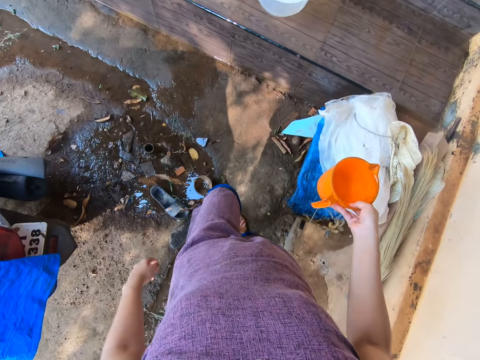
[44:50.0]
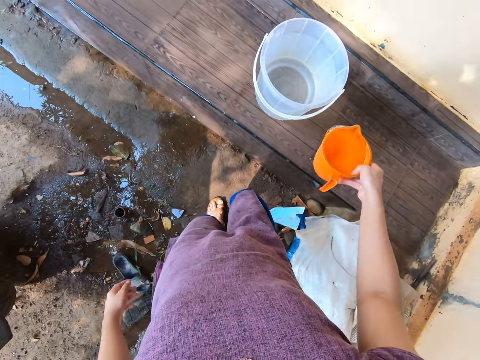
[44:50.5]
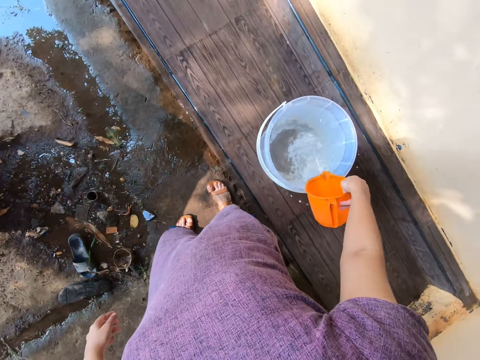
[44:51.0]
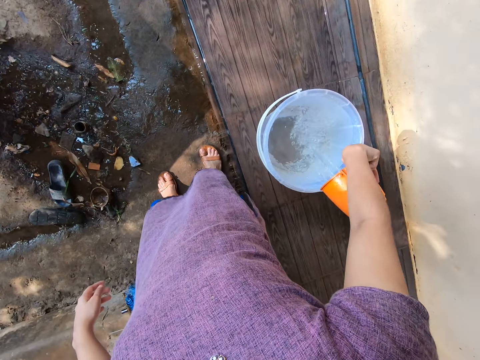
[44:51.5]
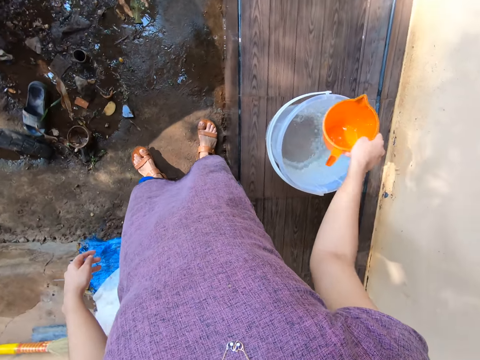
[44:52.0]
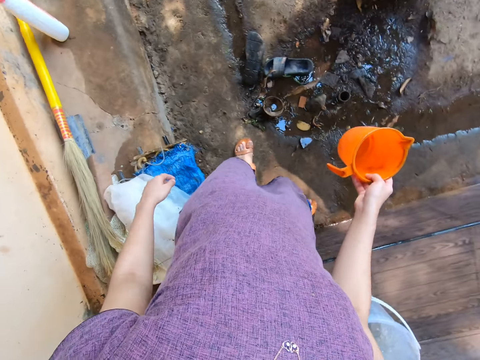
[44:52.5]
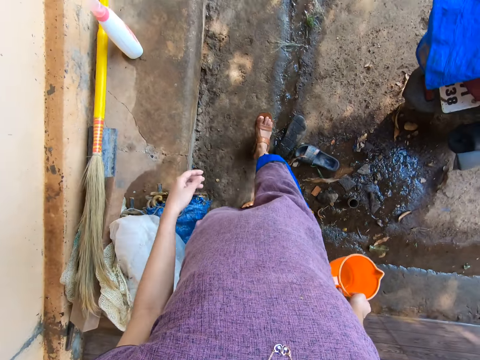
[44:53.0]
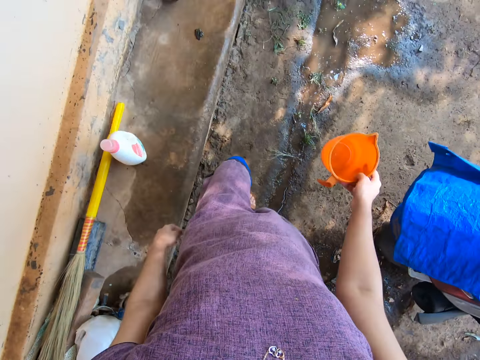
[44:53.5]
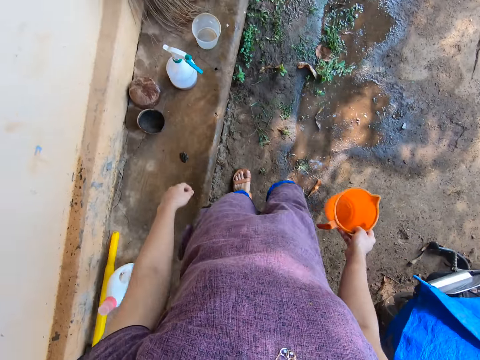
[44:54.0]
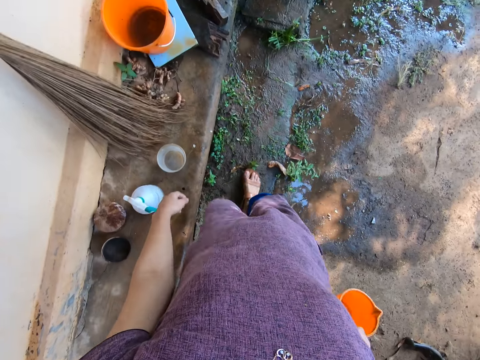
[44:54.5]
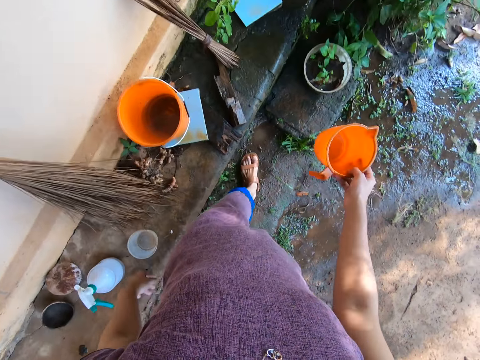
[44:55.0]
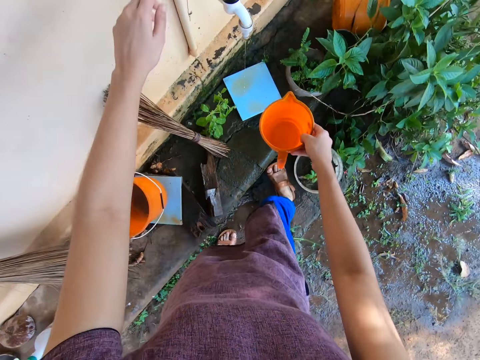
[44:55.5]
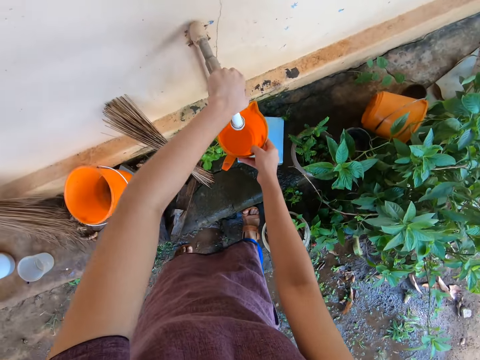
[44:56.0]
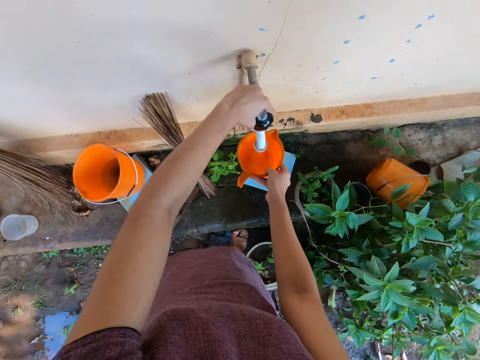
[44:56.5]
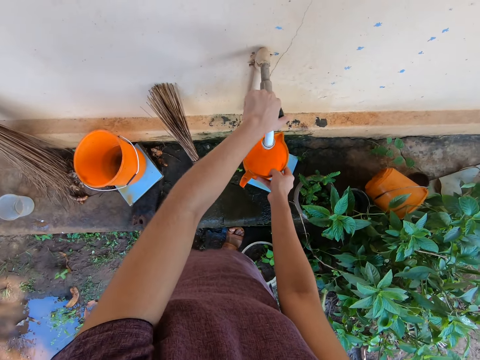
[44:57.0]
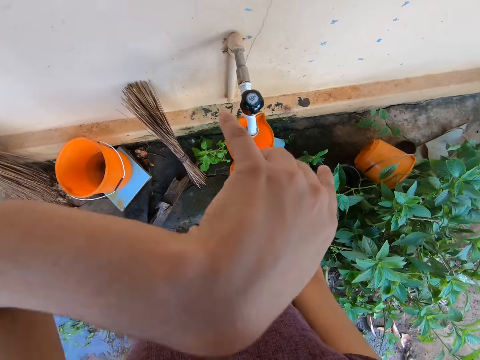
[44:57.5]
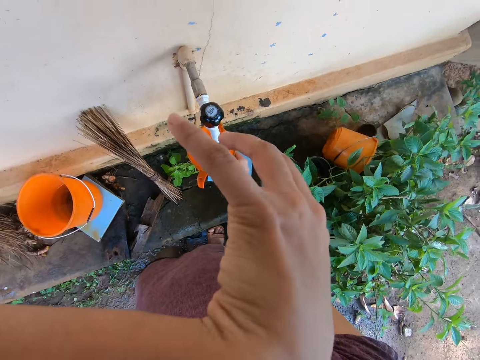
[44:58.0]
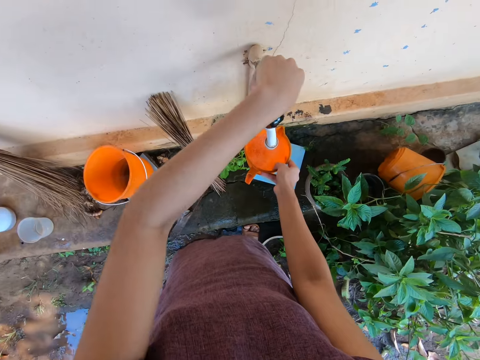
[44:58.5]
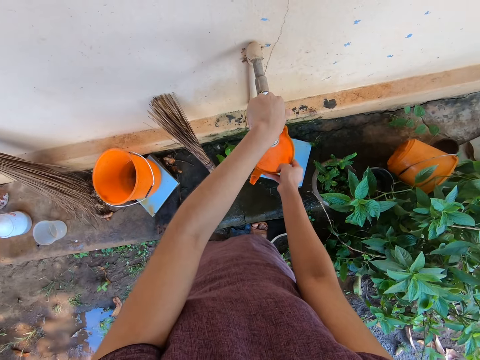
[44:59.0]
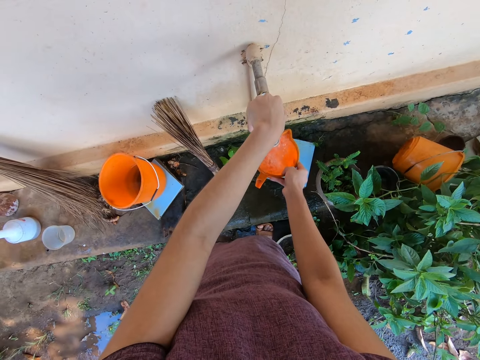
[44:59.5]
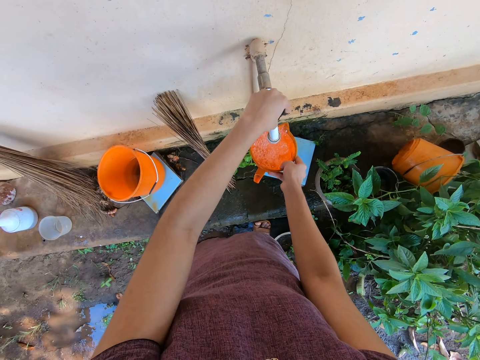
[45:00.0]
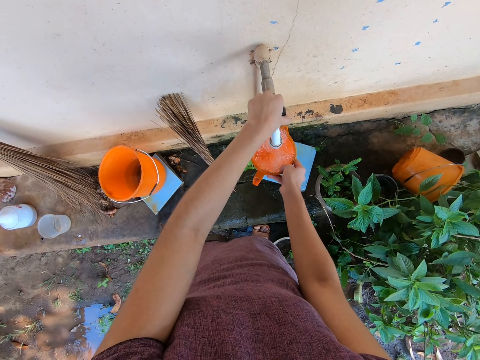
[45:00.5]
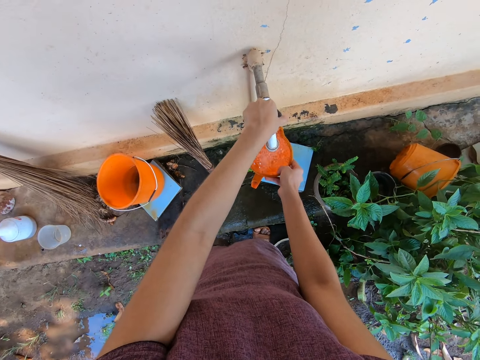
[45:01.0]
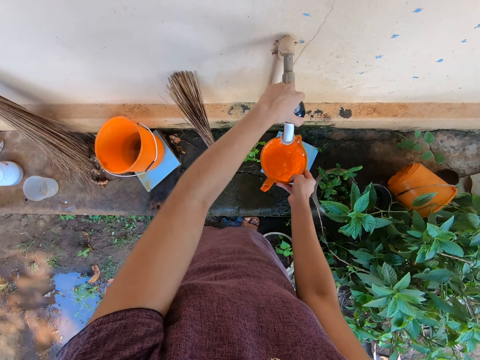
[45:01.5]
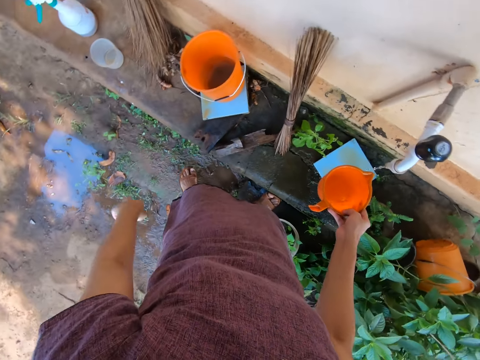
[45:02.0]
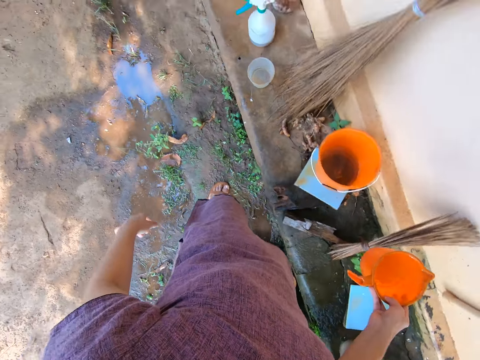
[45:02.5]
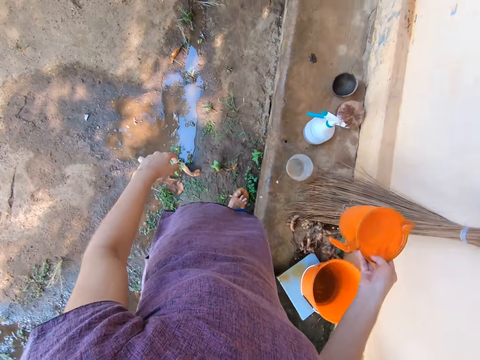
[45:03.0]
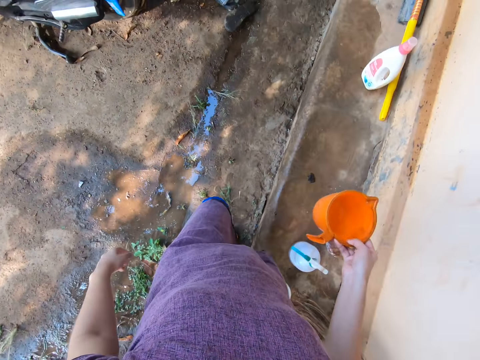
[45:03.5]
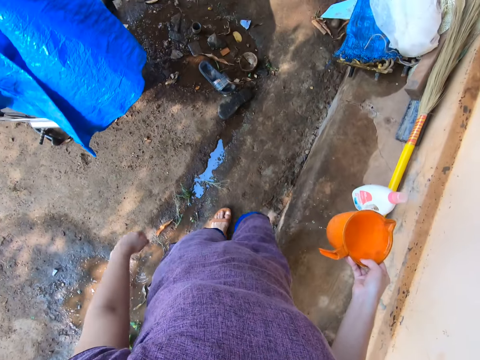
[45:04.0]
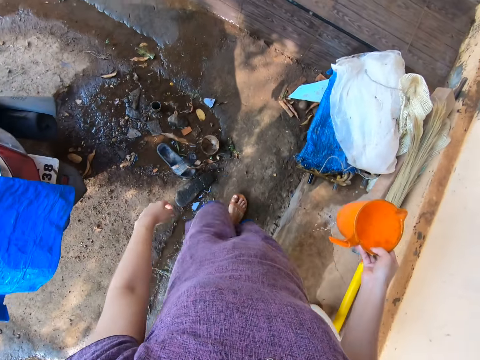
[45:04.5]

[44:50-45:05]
The camera wearer pours water from the cup into the bucket of water on the wooden pavement. She walks beside the veranda towards the tap. She turns on the tap on the wall with her left hand. She takes water from the tap with the cup in her right hand. She moves her left hand towards her face. She holds the tap knob. She turns off the tap on the wall with her left hand. She walks beside the veranda towards the wooden pavement.

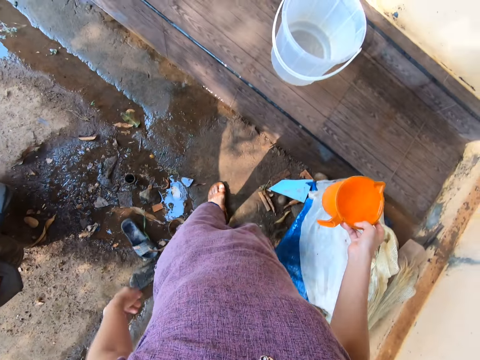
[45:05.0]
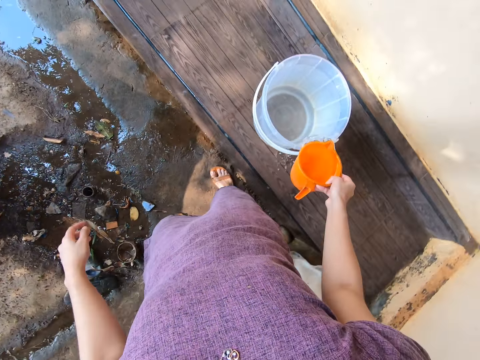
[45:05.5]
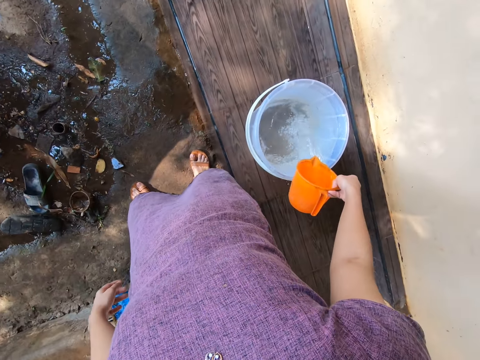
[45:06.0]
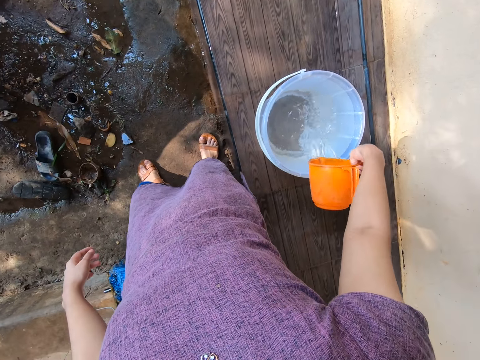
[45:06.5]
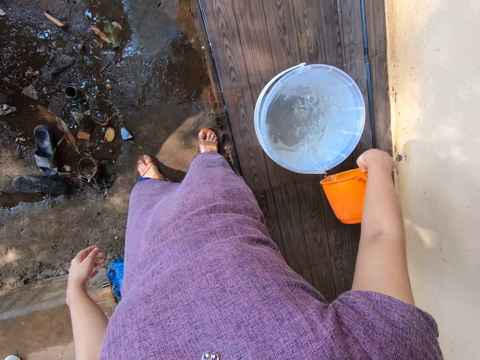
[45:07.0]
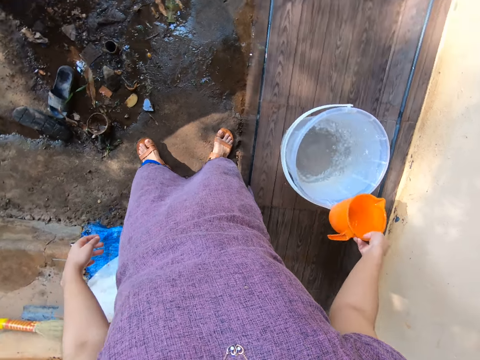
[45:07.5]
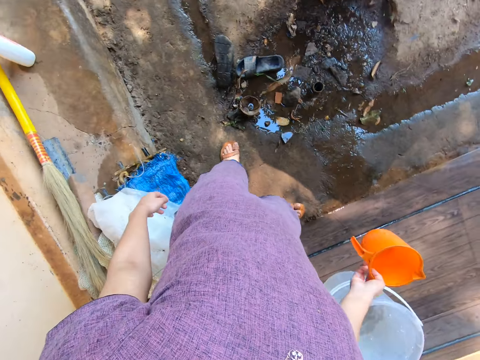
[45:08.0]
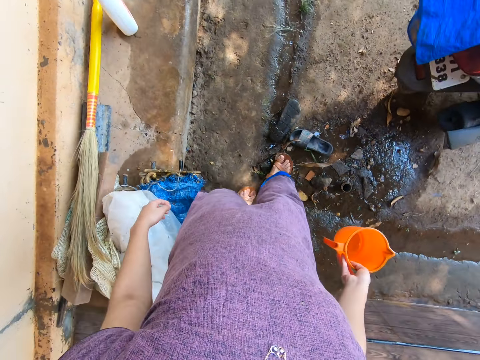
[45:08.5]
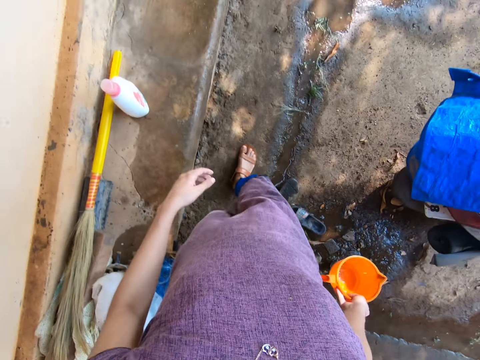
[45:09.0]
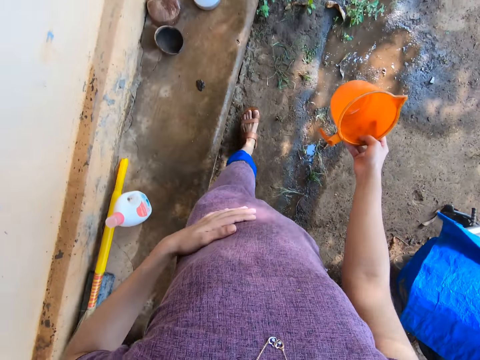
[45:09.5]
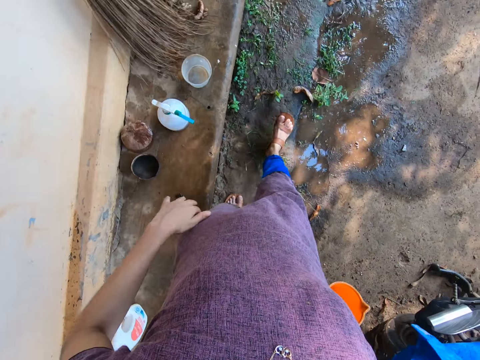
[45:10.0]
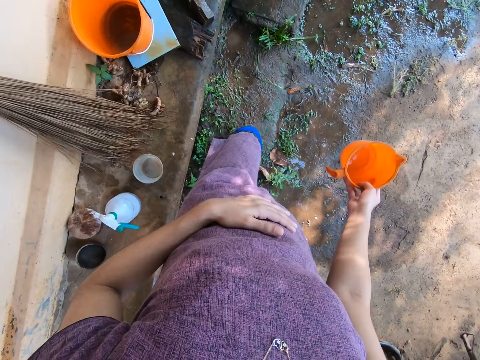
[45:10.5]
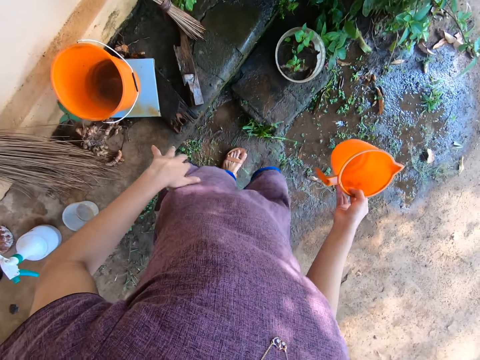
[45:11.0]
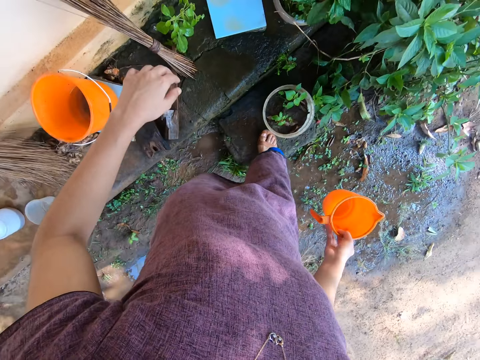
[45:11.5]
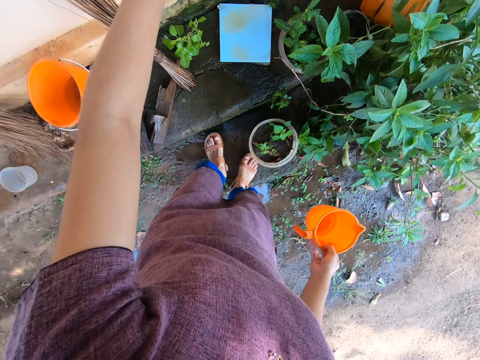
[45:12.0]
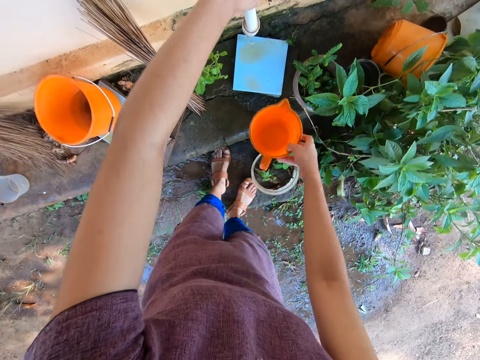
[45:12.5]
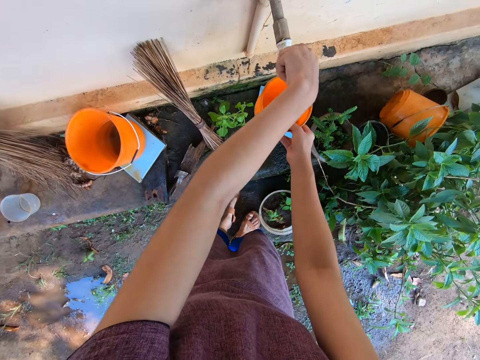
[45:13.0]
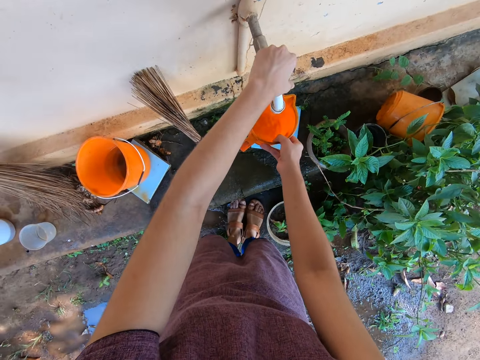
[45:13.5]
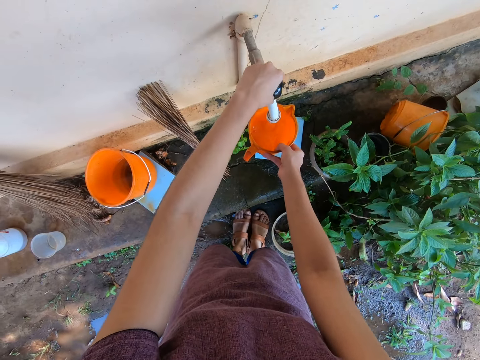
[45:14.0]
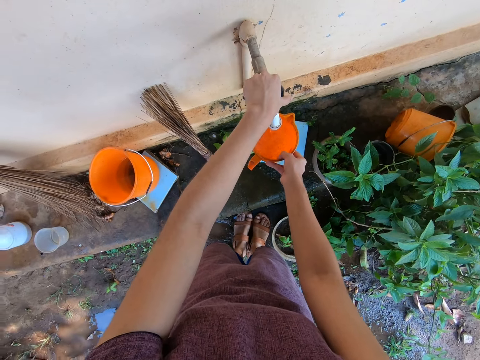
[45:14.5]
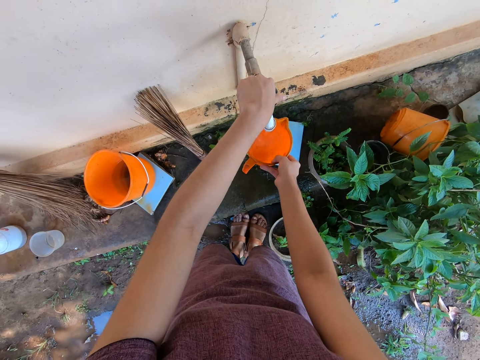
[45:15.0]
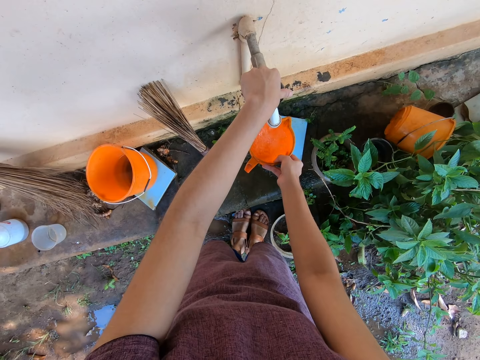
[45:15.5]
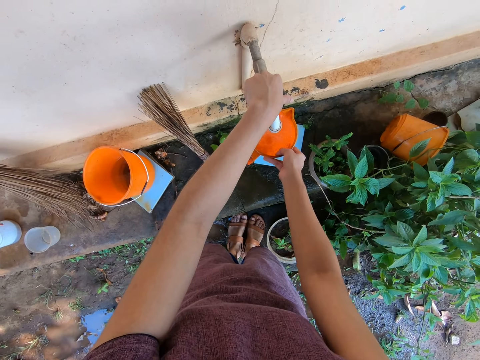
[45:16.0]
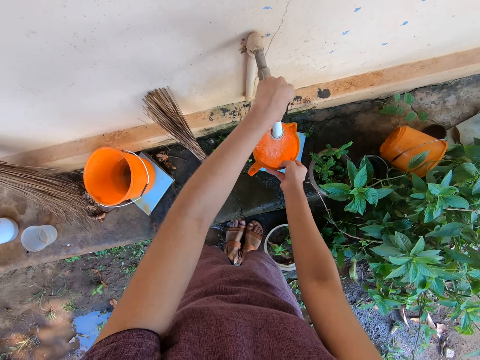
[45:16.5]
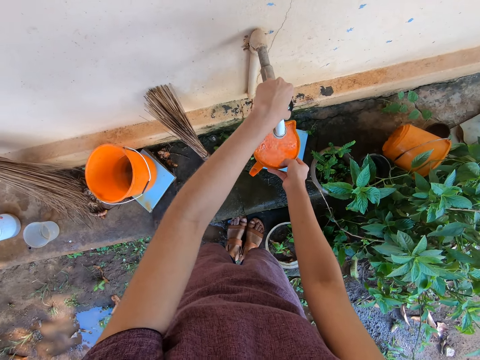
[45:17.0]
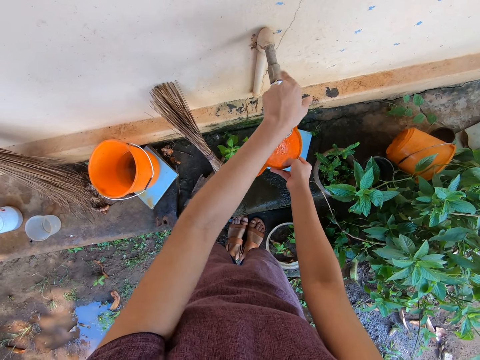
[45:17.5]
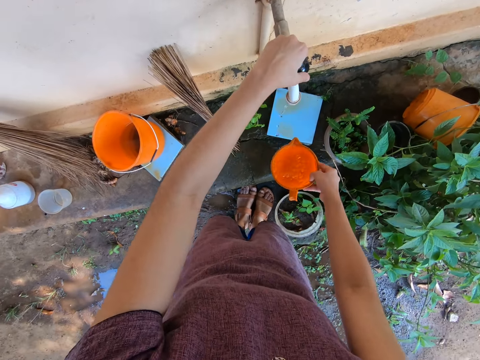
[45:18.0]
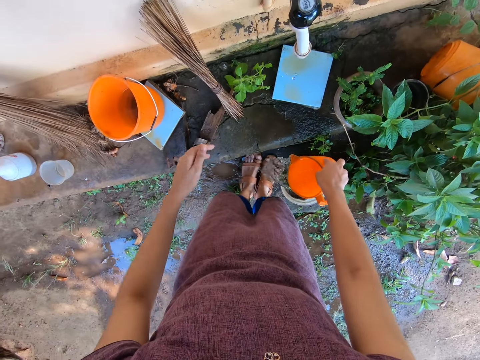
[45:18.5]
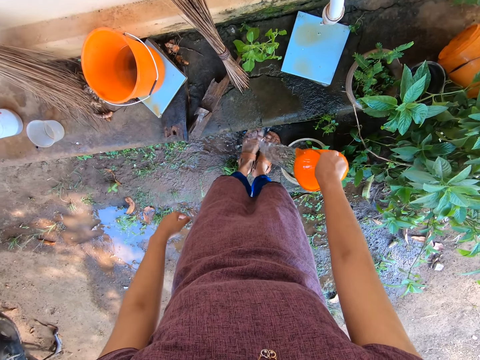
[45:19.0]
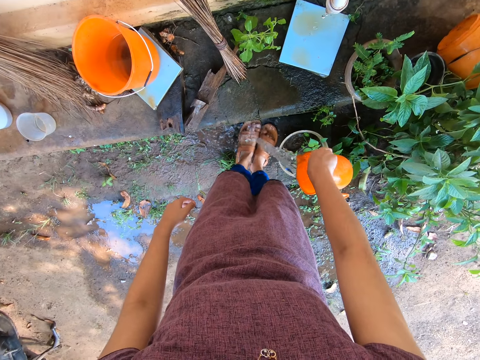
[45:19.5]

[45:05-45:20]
The camera wearer pours water from the cup into the bucket of water on the wooden pavement. She moves beside the veranda towards the tap. She turns on the tap on the wall with her left hand. She takes water from the tap with the cup in her right hand. She closes the tap with her left hand. She pours the water in the cup in her right hand on her feet.
